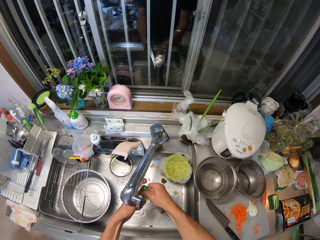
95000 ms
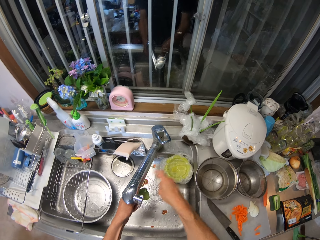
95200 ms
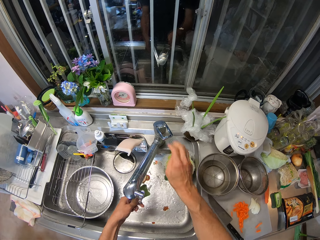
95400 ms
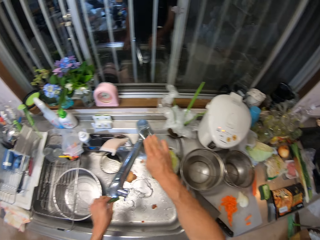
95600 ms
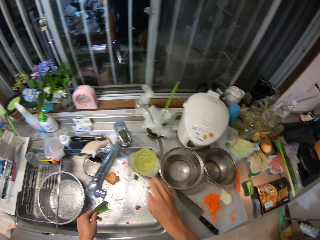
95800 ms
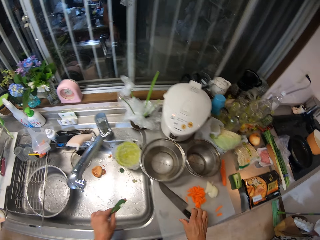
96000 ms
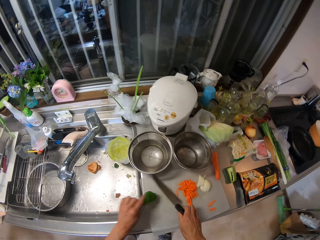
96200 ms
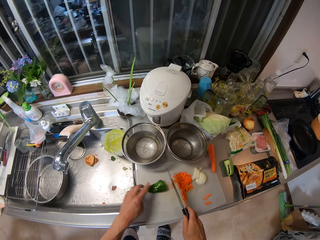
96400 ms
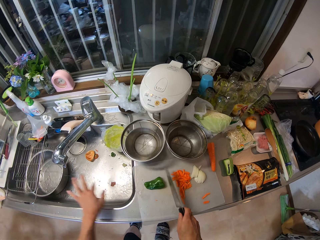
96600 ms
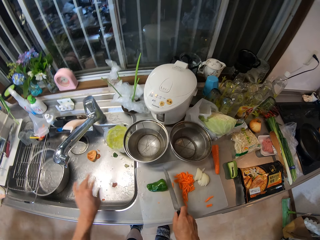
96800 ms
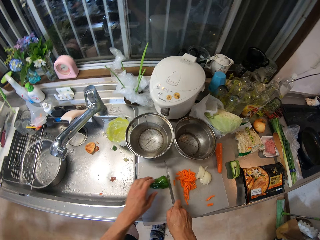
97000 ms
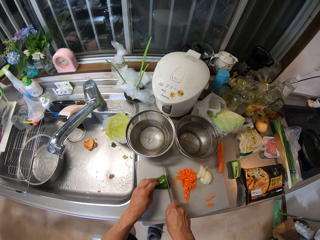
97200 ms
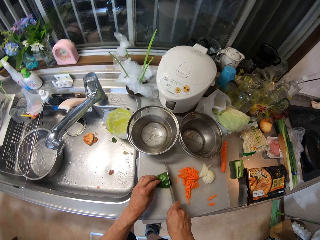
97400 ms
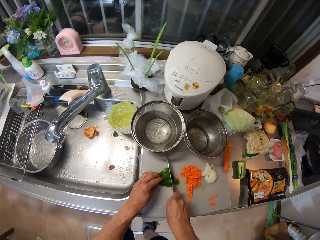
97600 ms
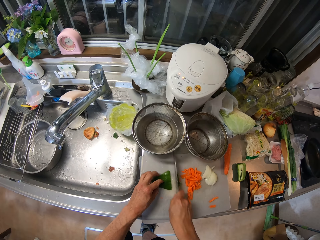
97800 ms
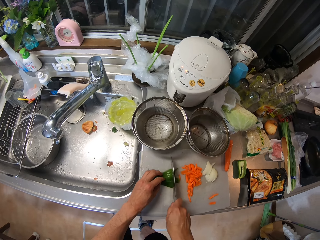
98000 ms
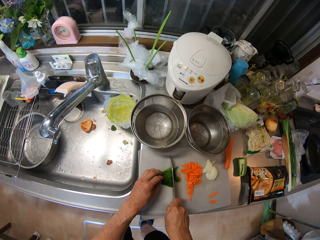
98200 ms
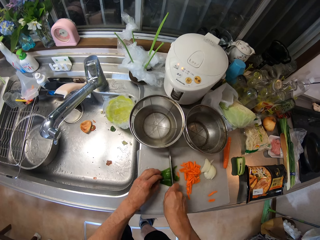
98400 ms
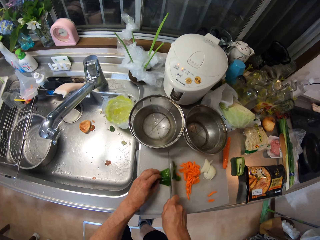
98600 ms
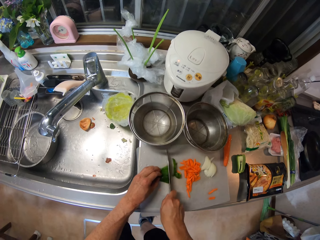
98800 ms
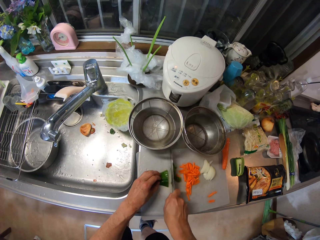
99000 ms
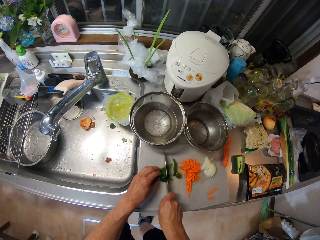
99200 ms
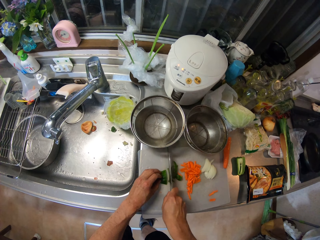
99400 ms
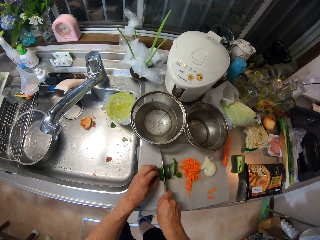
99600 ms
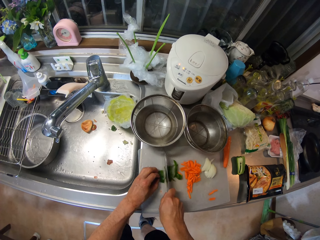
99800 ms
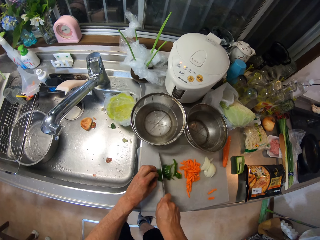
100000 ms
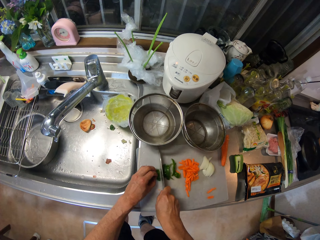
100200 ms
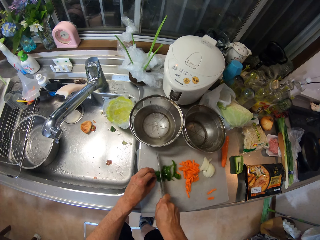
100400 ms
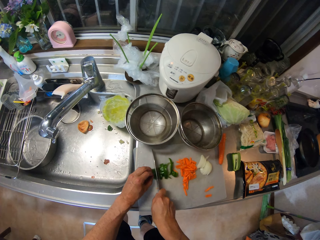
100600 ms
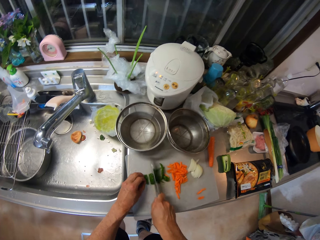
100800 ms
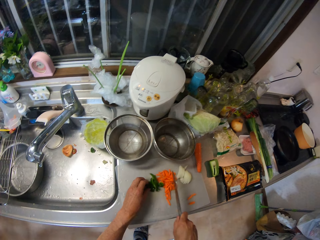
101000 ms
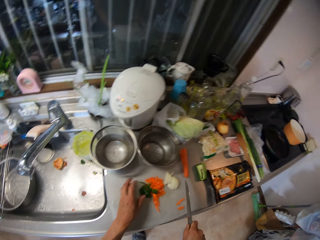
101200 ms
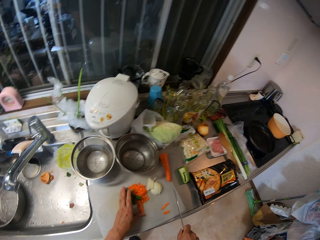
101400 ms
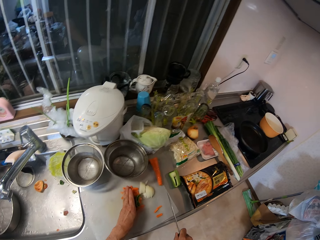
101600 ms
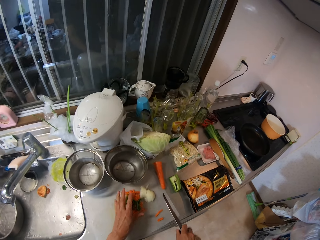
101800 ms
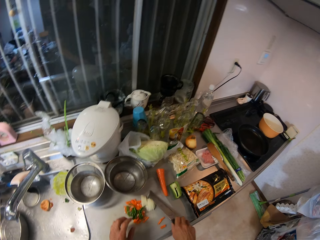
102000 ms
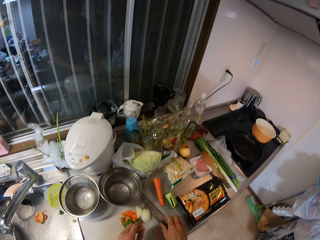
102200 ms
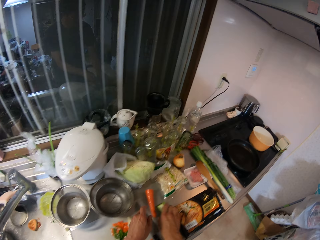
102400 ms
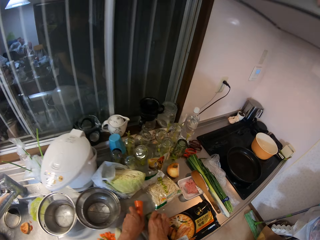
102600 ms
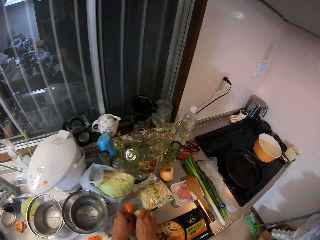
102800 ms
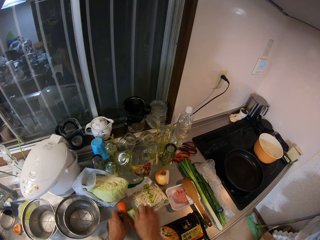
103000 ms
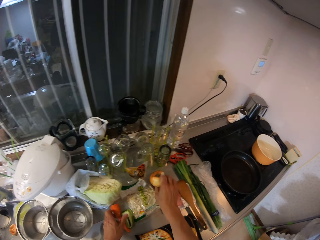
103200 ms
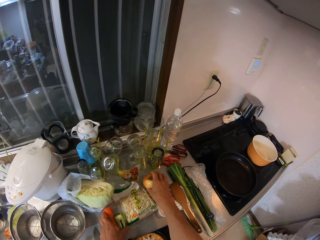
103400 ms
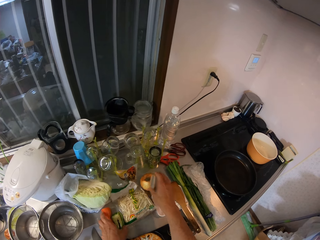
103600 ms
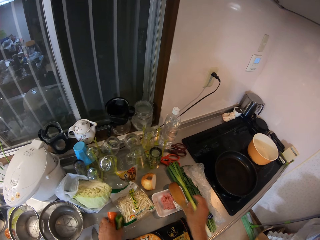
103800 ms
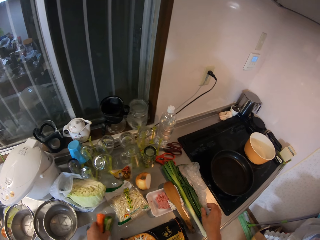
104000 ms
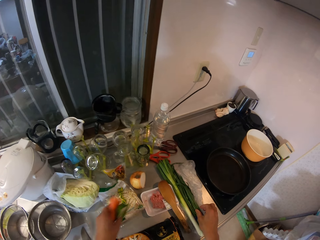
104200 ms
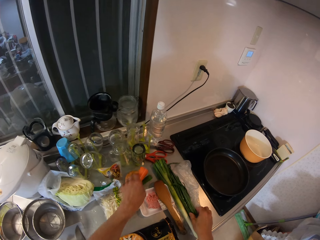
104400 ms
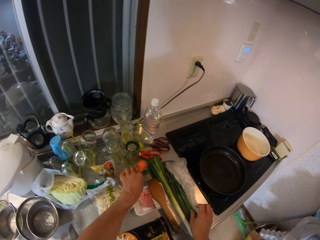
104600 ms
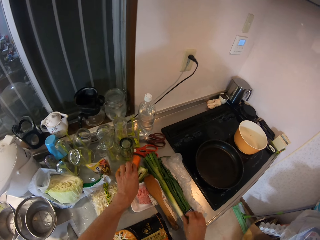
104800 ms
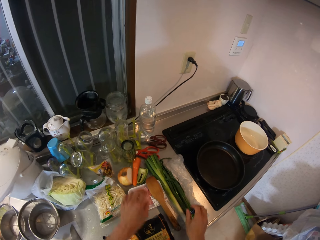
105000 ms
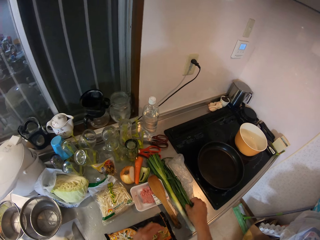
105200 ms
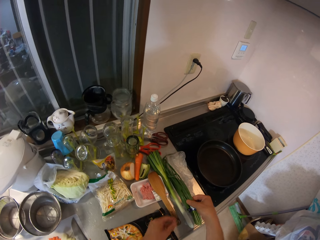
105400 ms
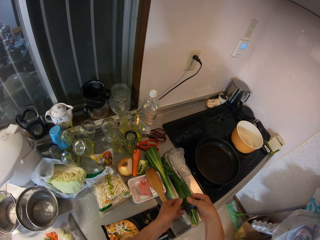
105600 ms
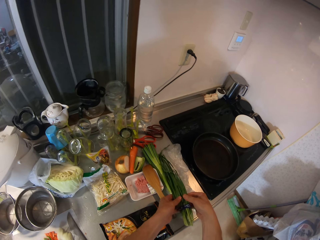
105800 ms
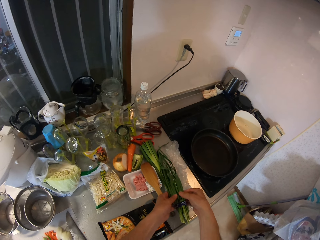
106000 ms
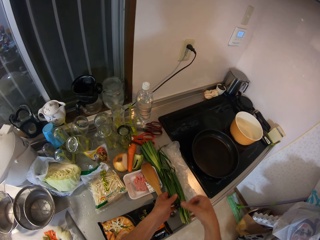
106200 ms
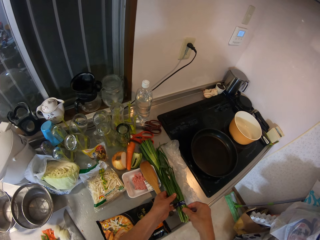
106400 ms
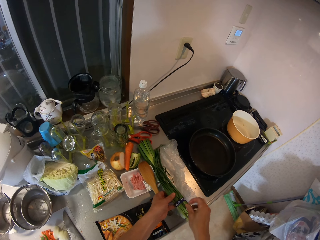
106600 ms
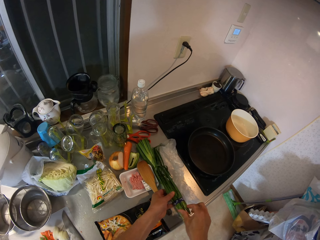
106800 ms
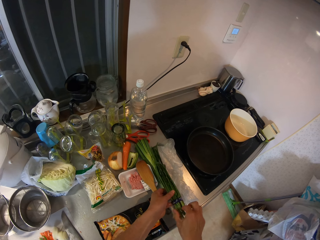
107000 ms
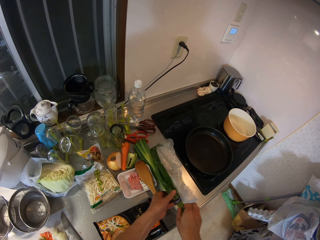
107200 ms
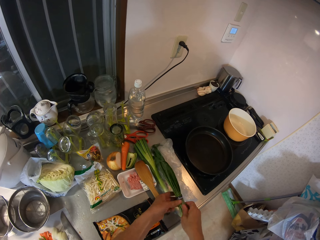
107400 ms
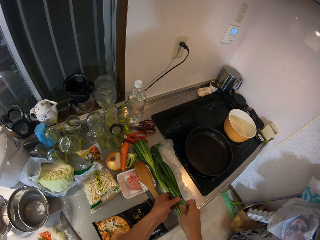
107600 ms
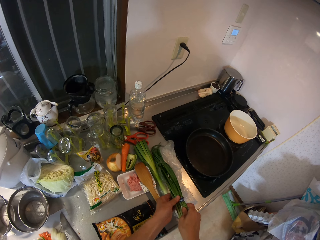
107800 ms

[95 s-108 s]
The camera wearer switches off the tap with his right hand. He picks up the knife on the cutting board. He places the green pepper on the cutting board. He cuts the green pepper with the knife in his hand on the cutting board. He moves the green pepper closer to the carrots on the cutting board. He drops the knife on the cutting board. He picks the remaining green pepper on the kitchen cabinet and picks the remaining carrot on the kitchen cabinet. He picks the onion. He touches the remaining onions on the kitchen cabinet. He drops the remaining carrot beside the onions on the kitchen cabinet. He moves the onion and the carrot. He drops the remaining green pepper beside the onions on the kitchen cabinet. He picks some part of the green onions on the kitchen cabinet.

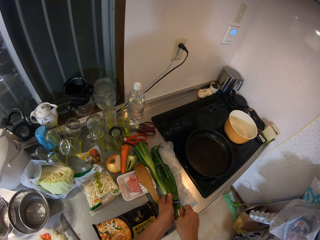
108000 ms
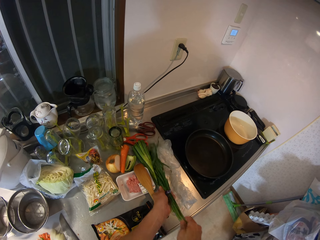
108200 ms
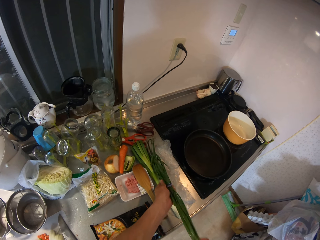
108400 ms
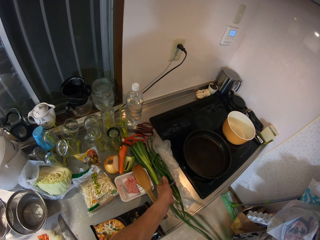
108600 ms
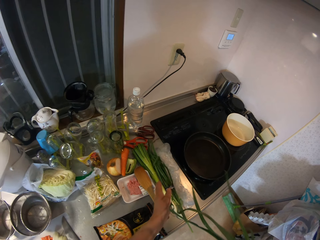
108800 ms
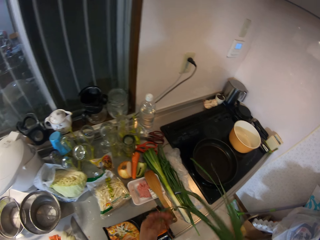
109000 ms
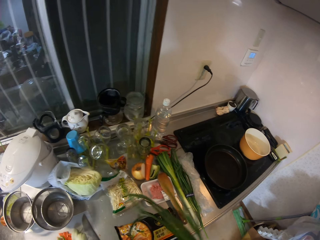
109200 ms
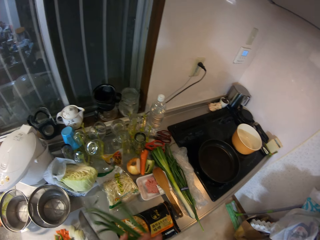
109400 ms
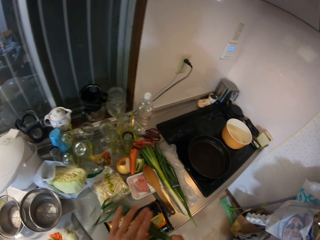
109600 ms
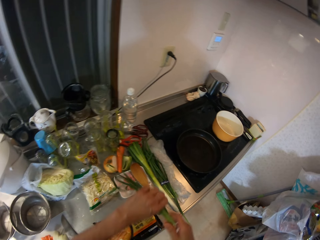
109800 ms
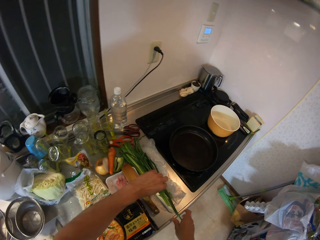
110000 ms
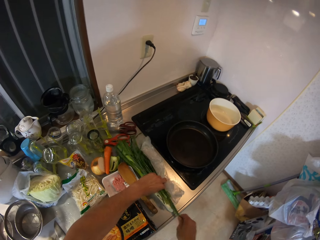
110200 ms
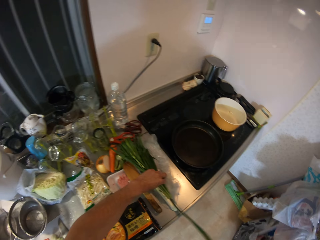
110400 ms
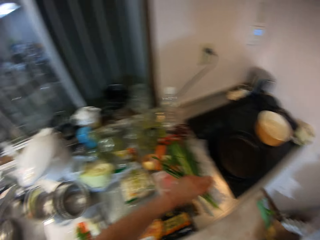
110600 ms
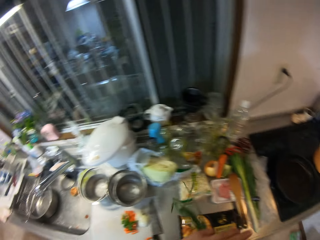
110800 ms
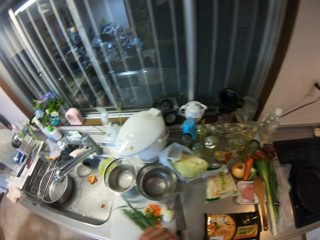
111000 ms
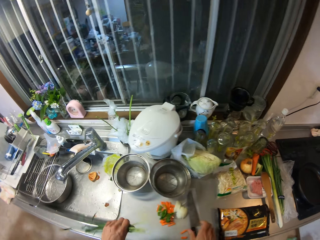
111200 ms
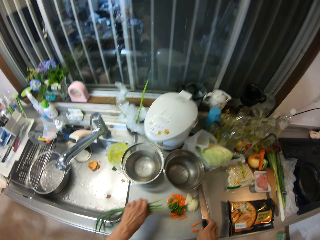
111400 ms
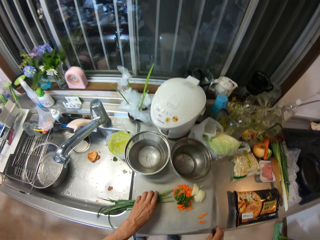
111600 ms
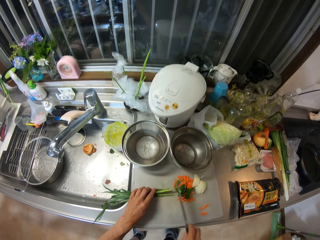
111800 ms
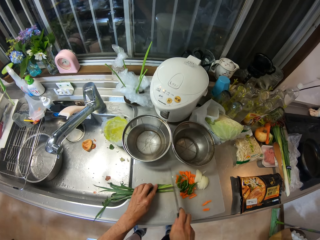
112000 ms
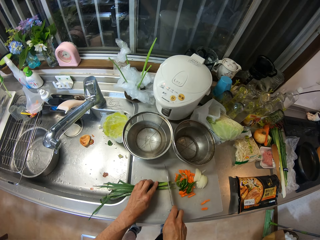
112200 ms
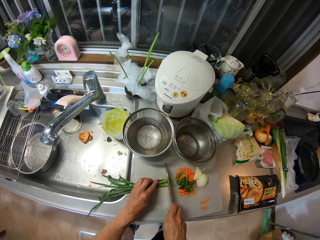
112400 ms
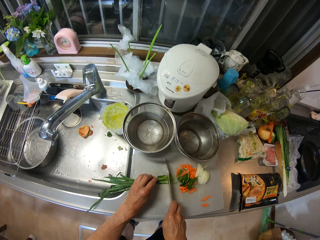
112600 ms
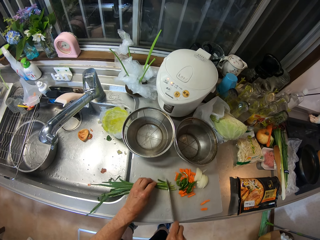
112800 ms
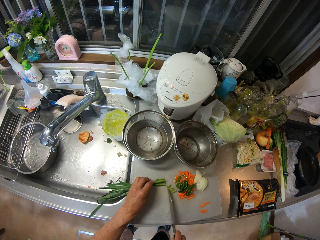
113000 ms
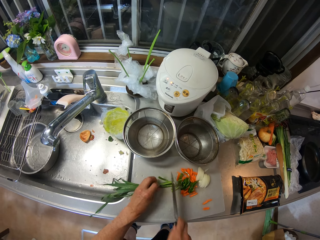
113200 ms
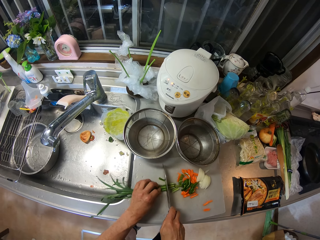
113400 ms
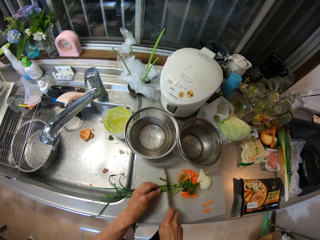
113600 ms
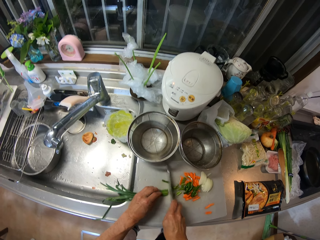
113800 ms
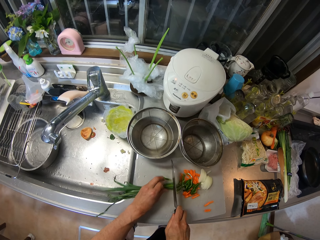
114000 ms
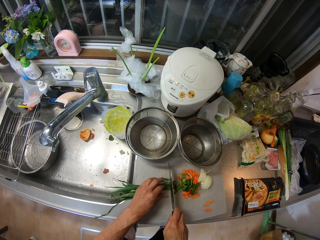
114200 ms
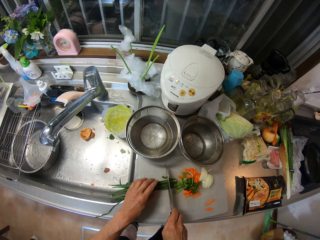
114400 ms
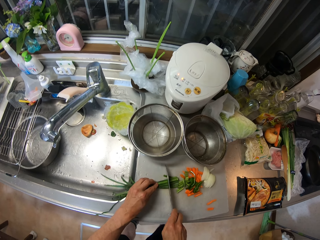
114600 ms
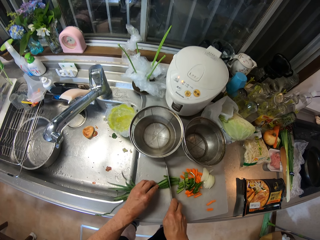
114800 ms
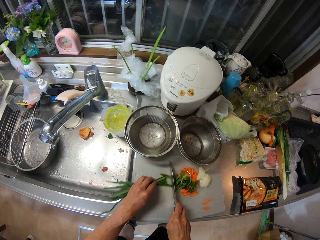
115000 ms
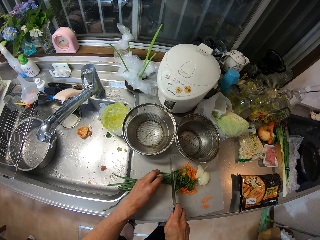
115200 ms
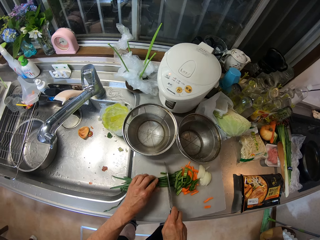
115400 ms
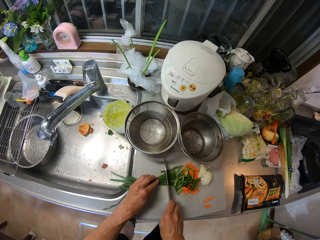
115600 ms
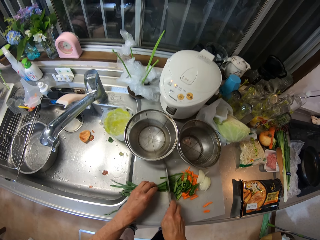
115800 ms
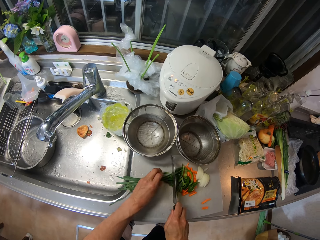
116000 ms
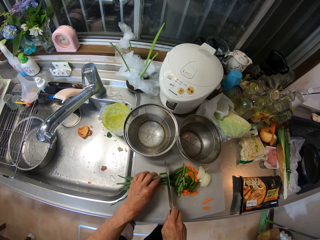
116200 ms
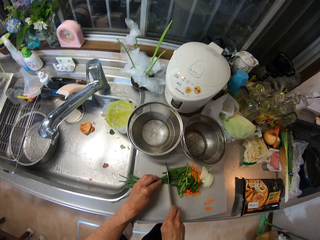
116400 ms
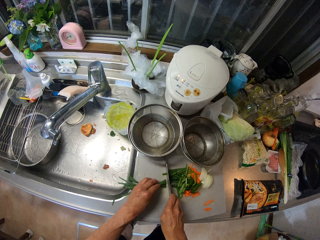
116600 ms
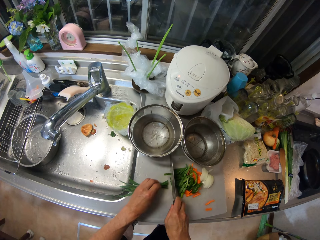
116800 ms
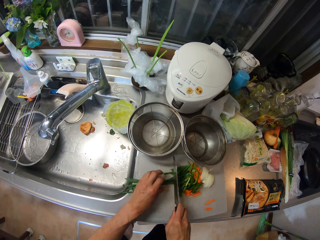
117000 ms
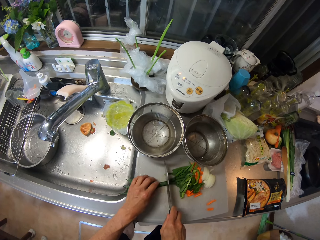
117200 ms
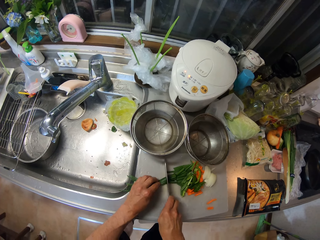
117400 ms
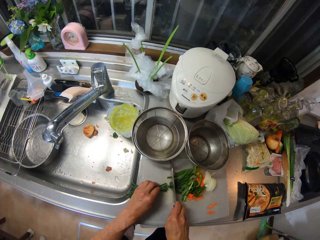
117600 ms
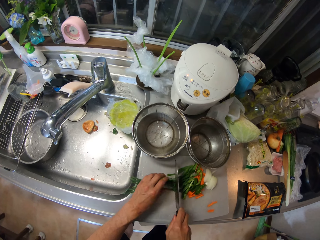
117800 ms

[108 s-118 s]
The camera wearer pulls the onion. He picks some other green onions on the kitchen cabinet. He picks the knife on the cutting board. He places the green onions on the cutting board. He cuts the green onions with the knife in his hand on the cutting board.
